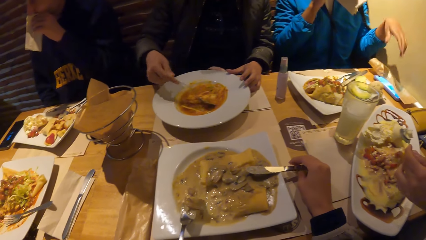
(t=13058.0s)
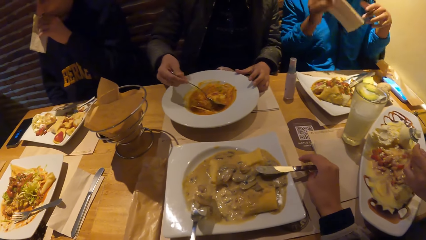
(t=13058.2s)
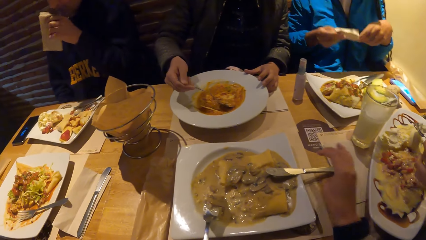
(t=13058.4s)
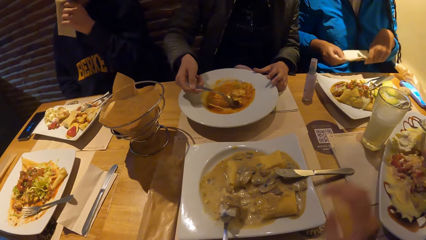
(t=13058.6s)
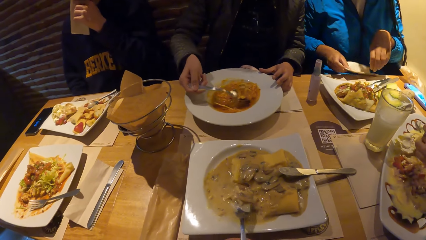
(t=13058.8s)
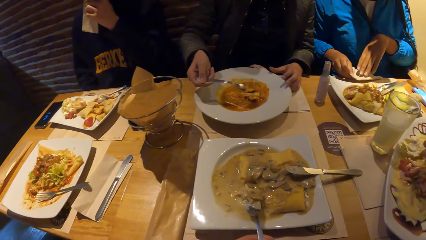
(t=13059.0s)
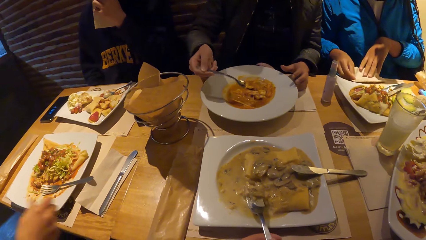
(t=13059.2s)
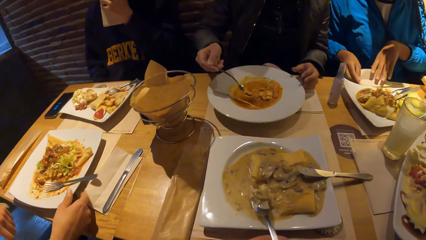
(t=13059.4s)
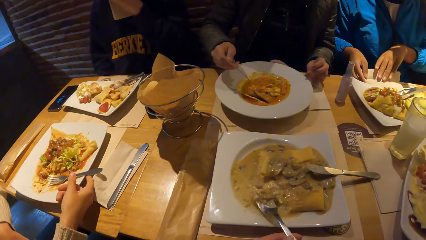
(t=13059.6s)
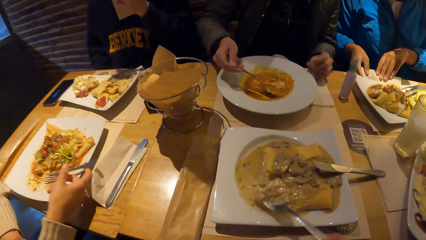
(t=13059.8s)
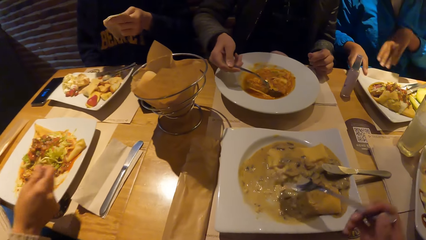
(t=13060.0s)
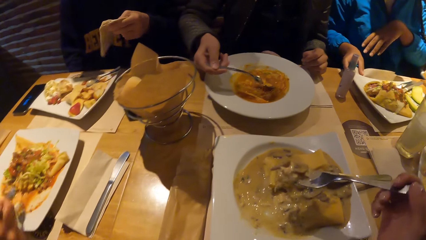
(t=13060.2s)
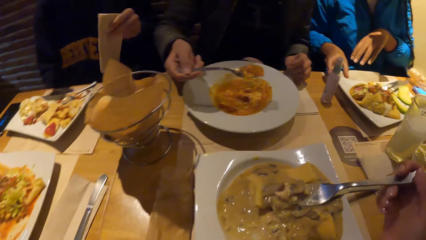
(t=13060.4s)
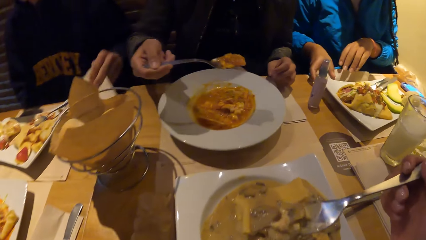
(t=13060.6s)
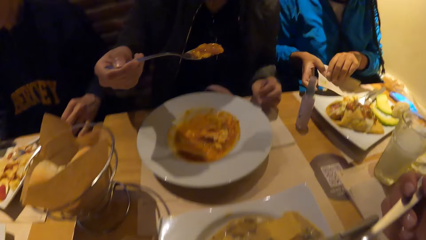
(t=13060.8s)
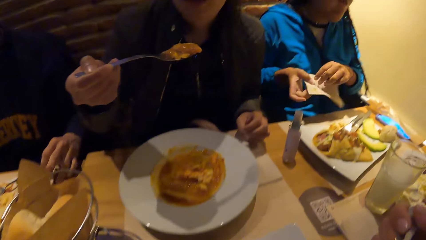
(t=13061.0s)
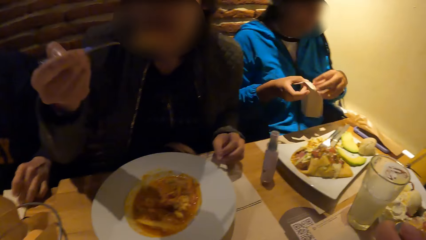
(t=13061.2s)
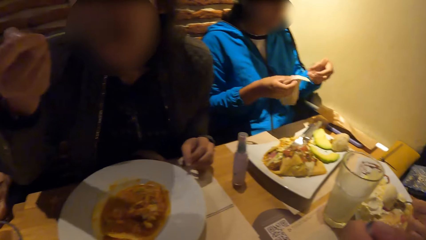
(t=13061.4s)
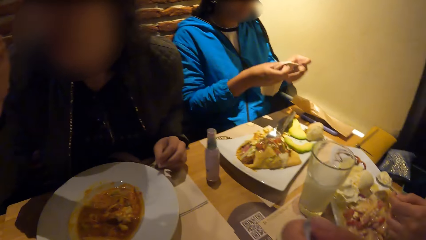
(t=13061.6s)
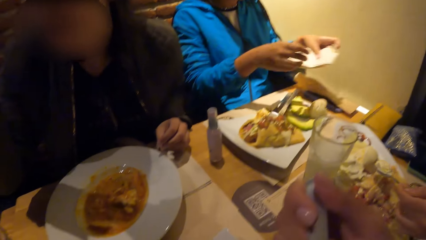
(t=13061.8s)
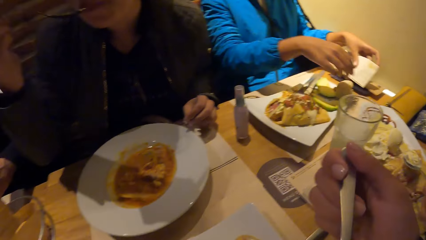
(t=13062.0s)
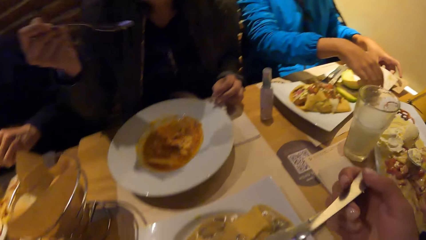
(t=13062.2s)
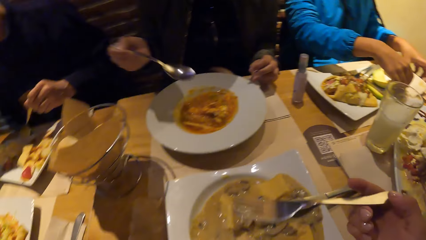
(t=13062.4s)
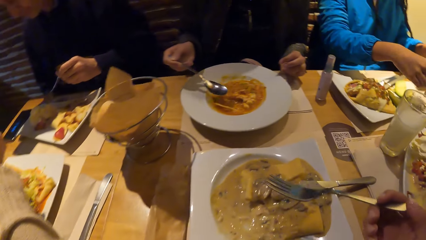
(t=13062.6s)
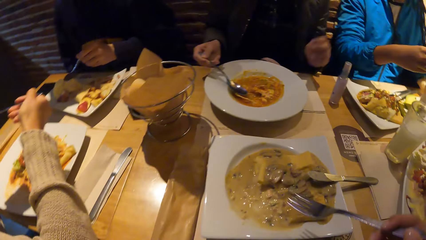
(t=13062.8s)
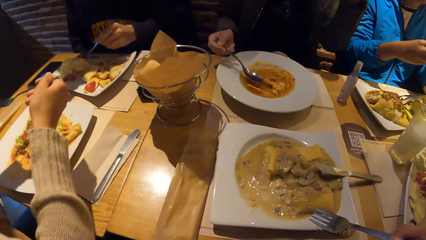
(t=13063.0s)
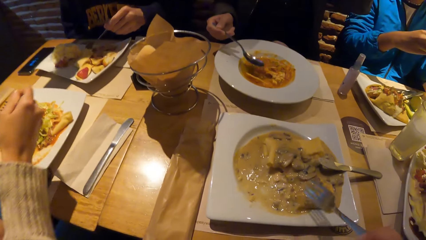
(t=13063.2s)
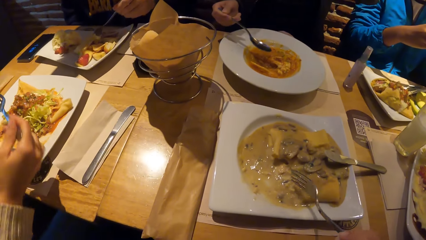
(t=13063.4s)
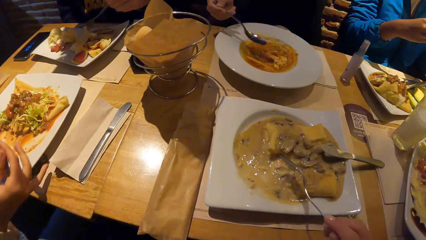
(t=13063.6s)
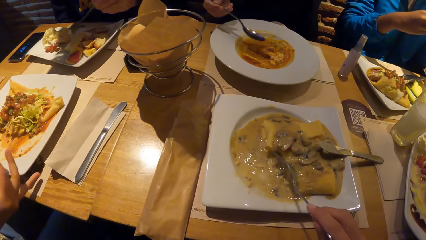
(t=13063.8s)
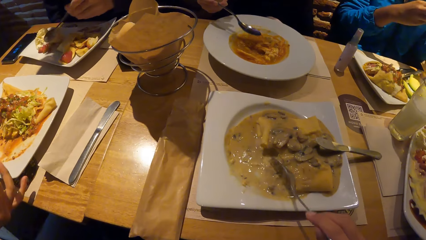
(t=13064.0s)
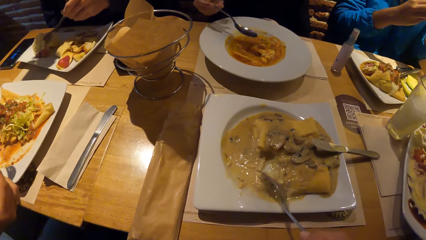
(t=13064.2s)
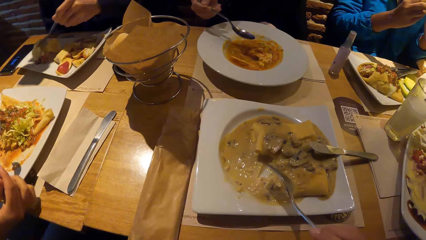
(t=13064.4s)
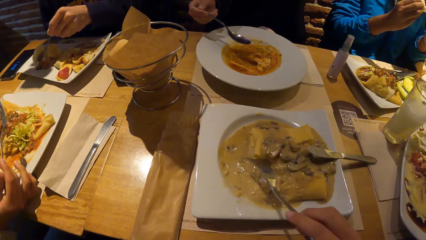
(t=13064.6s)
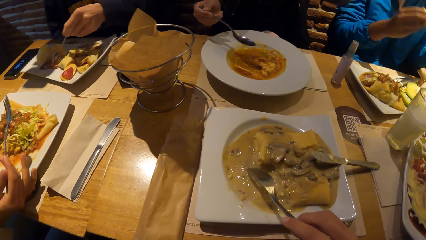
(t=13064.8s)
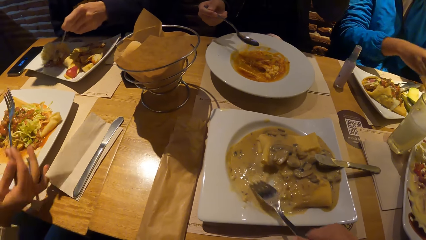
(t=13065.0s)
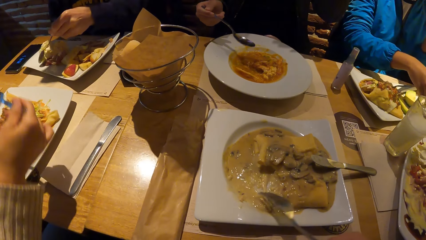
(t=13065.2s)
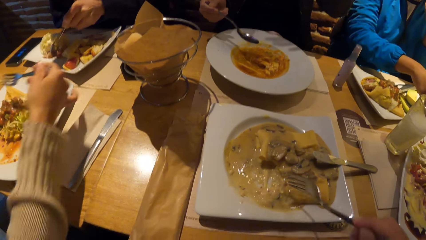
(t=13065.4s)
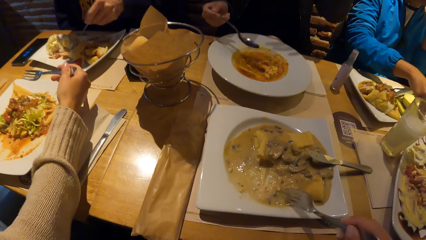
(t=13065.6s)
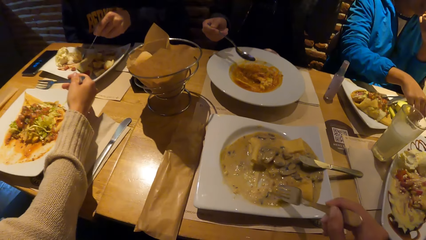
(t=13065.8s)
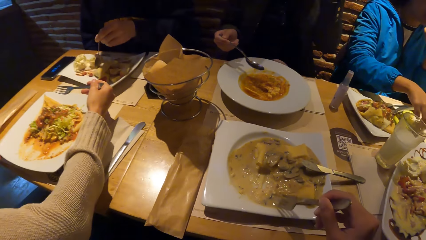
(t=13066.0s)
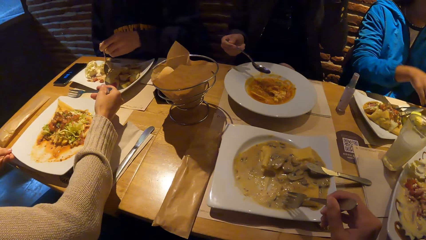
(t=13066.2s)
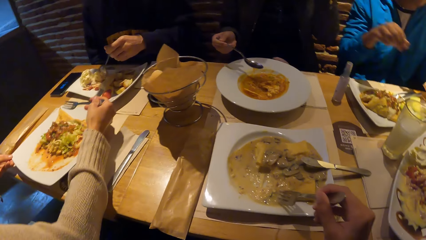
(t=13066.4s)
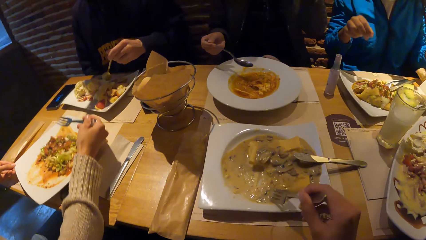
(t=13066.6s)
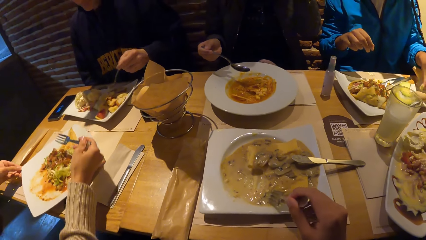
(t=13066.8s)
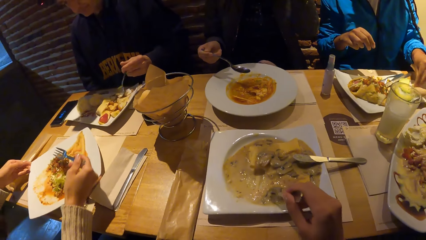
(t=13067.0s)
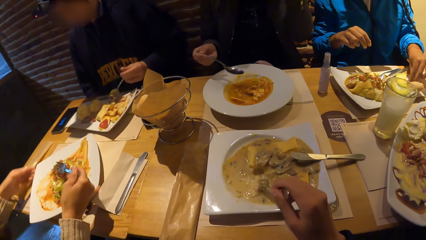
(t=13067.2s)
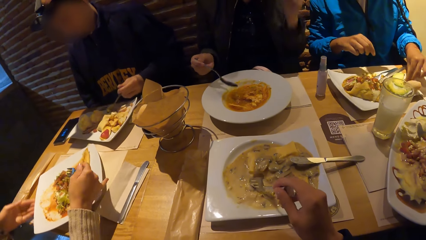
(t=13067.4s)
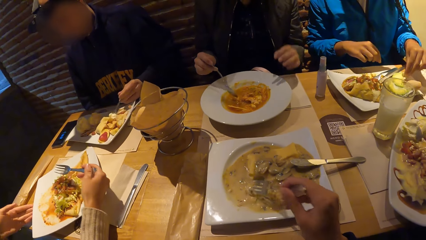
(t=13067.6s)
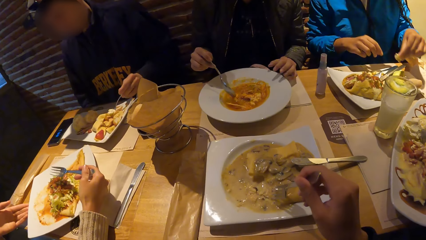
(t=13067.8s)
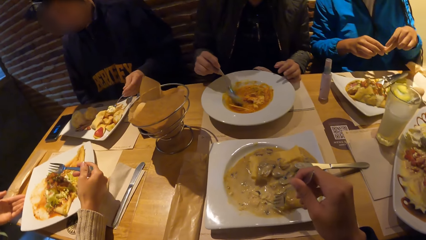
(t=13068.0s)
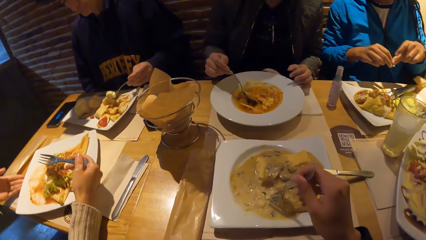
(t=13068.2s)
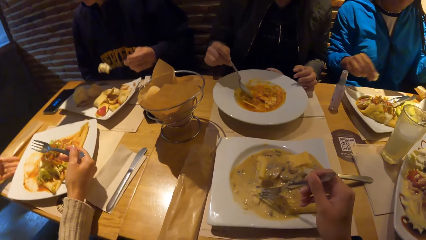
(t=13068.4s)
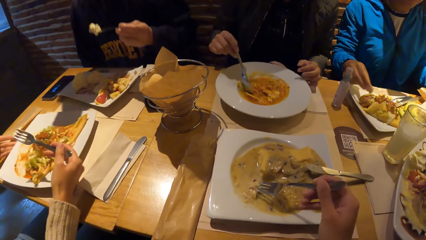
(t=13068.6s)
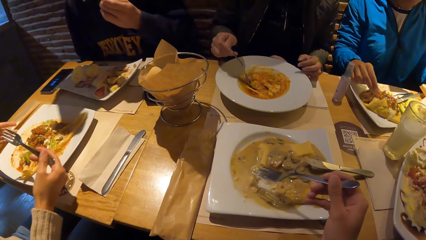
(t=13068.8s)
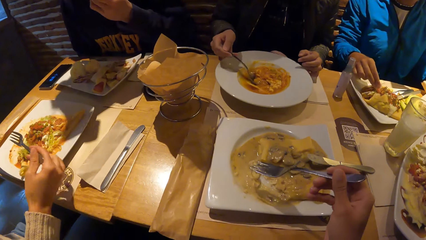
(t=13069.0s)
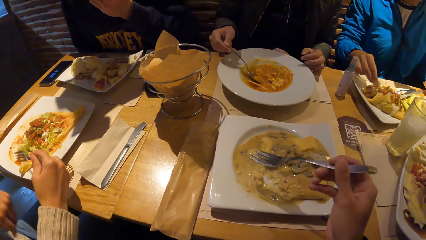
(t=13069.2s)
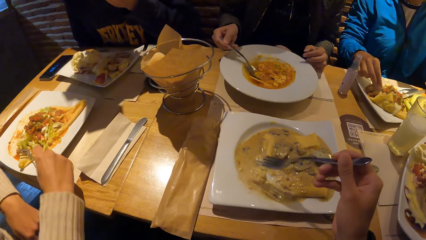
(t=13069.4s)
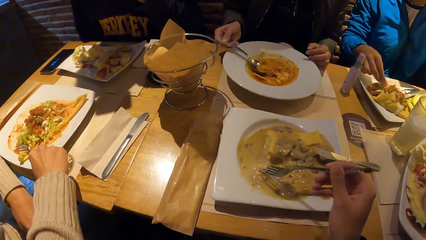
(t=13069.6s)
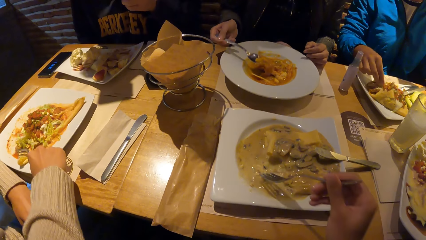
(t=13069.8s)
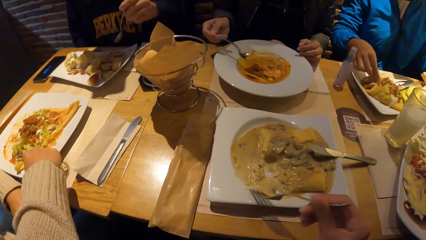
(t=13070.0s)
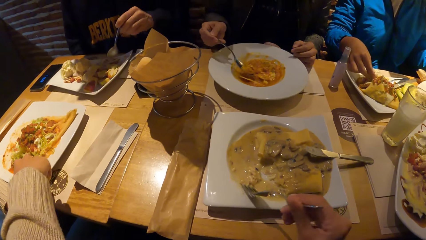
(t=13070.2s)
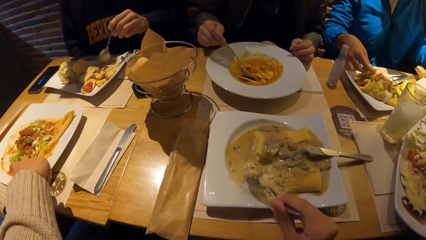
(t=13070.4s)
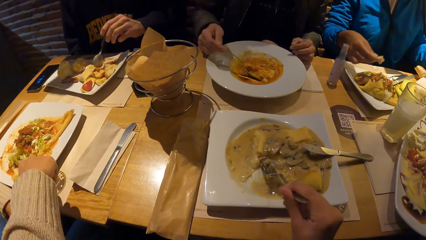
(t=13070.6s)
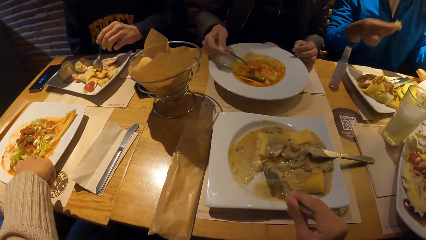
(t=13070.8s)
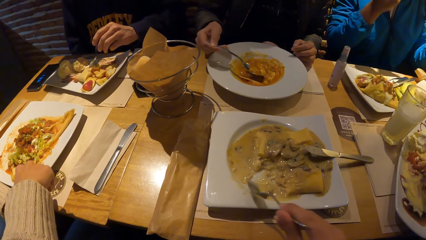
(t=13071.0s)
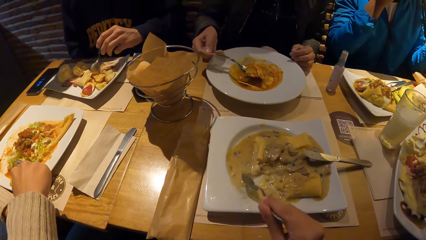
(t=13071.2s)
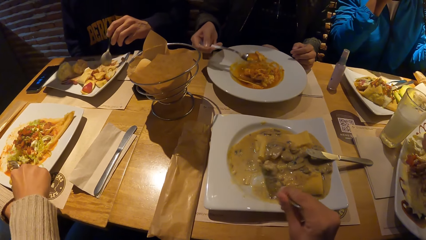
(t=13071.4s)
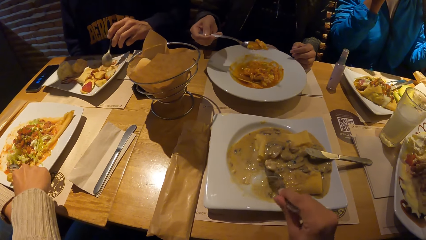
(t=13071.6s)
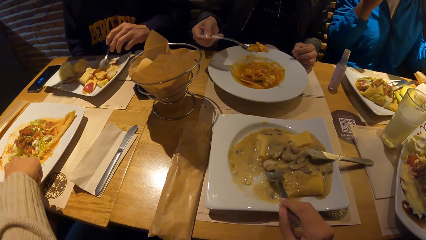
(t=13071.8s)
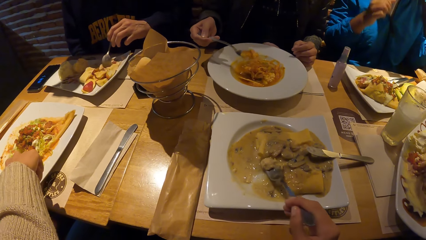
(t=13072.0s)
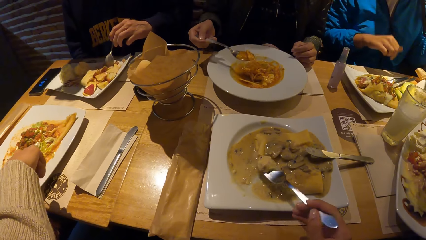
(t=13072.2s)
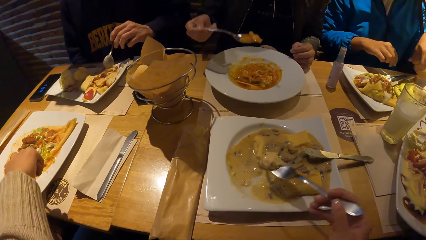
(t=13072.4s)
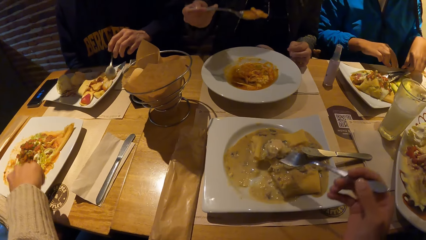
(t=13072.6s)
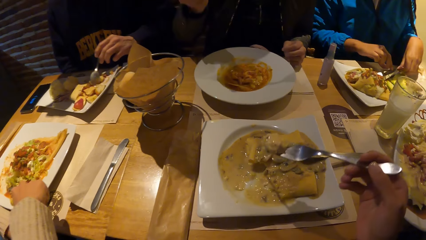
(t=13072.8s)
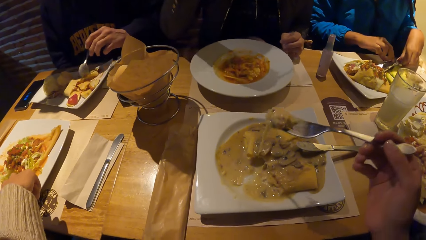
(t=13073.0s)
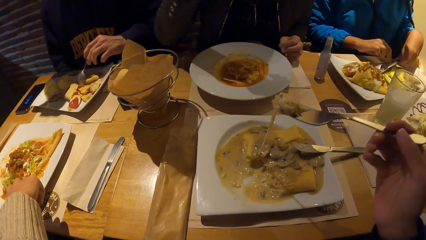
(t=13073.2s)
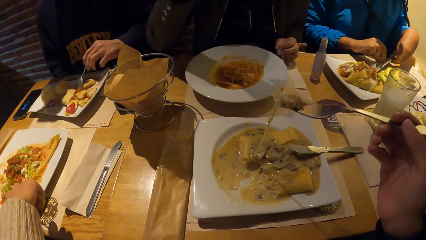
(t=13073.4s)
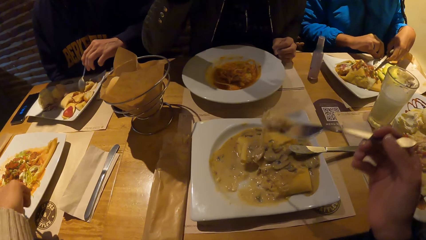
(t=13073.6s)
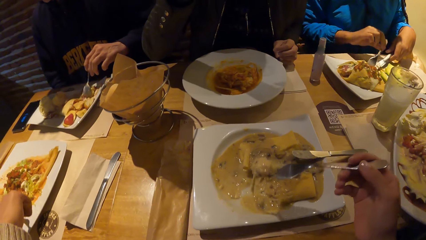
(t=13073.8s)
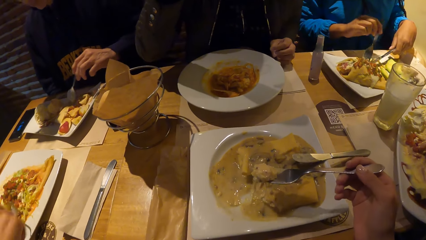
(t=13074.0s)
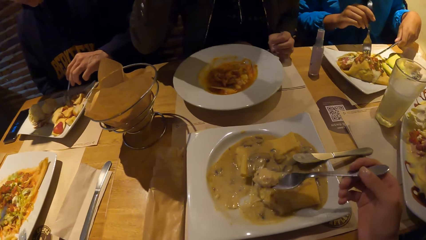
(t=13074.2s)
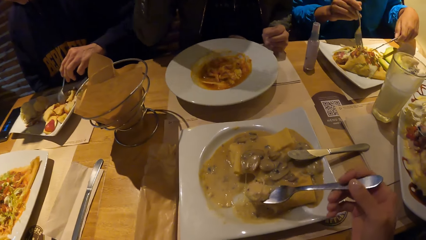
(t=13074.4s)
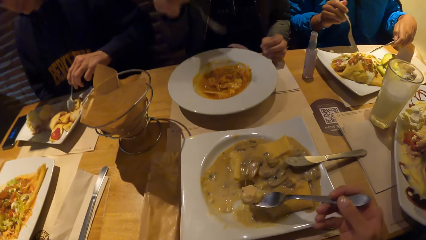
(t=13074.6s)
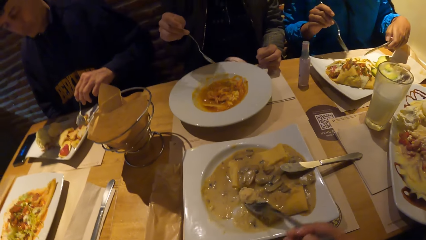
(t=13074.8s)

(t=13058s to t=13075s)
The camera wearer puts down the knife. A woman places the napkin on the table with both hands. The camera wearer passes the fork in her left hand to her right hand. Another woman picks up the fork or spoon from the plate with her right hand. The camera wearer eats the chicken porridge from the plate with the fork in her right hand. A man drops the napkin on the table with his left hand. The first woman lifts the napkin from the table with her right hand, passes the napkin in her right hand to her left hand, and drops the napkin on the table with both hands. Another woman eats the food. The man eats the pancake from the plate with the spoon in his left hand. The camera wearer scoops the chicken porridge with the fork in her right hand. The second woman touches the plate with her right hand and repositions the plate on the table with both hands. The first woman picks up a piece of bread from the plate with her left hand. Another woman drops her left hand on the table. The first woman passes the piece of bread in her left hand to her right hand and touches the piece of bread in her right hand with the potato sauce in the plate. The second woman eats the salad from the plate on the table with the fork in her right hand and places her left hand on the table. The first woman eats the piece of bread in her right hand. The camera wearer takes the food with the spoon. She takes the food. The first woman picks up the fork from the plate with her right hand and picks up the knife from the plate with her left hand.
